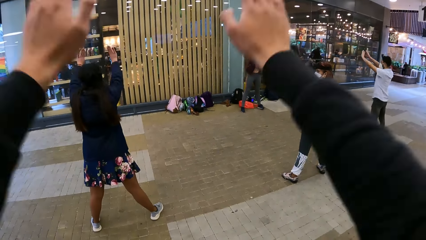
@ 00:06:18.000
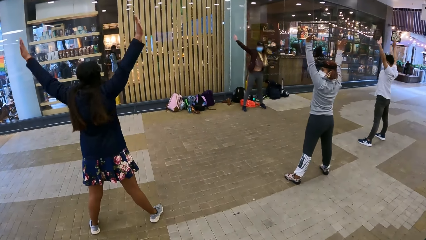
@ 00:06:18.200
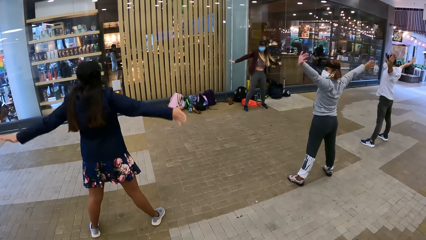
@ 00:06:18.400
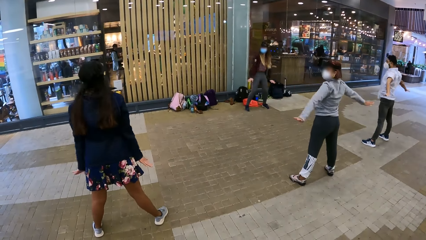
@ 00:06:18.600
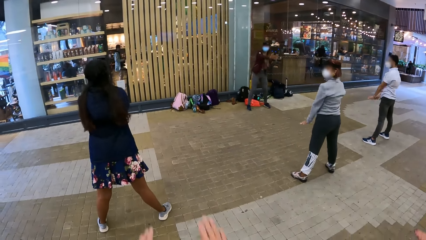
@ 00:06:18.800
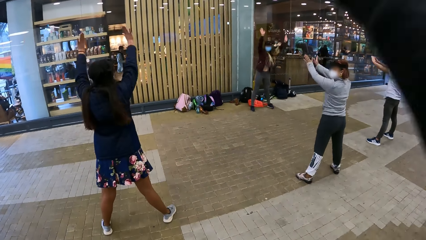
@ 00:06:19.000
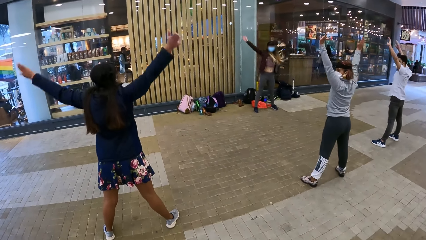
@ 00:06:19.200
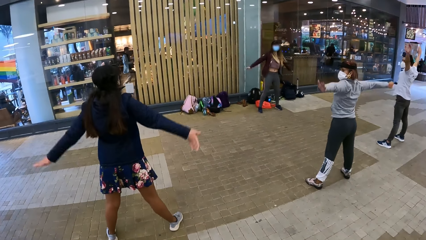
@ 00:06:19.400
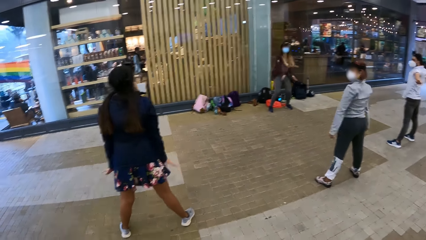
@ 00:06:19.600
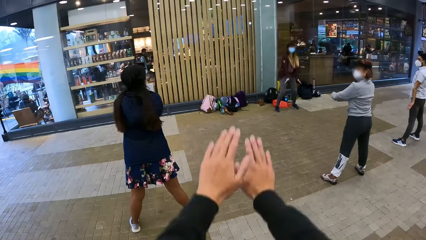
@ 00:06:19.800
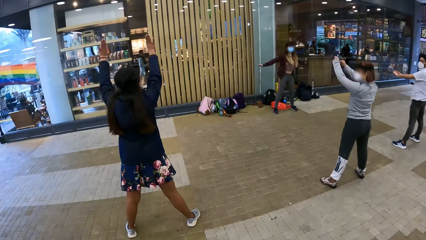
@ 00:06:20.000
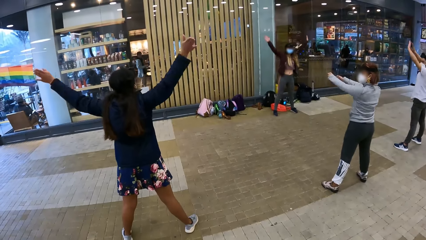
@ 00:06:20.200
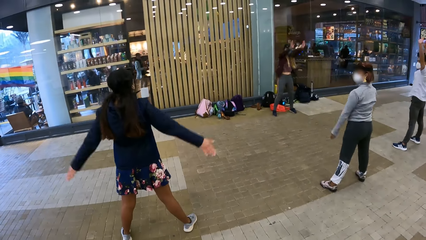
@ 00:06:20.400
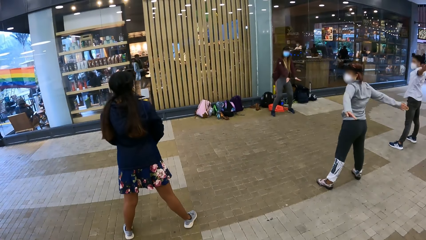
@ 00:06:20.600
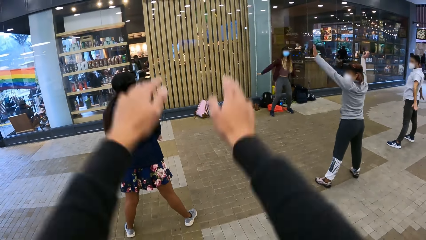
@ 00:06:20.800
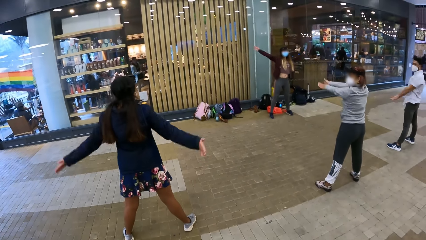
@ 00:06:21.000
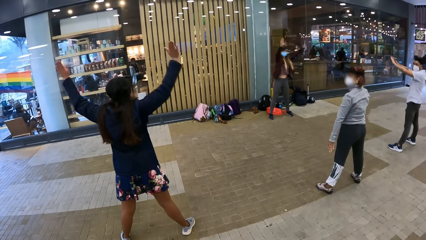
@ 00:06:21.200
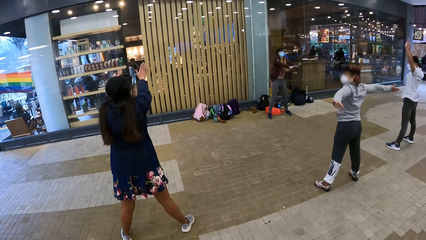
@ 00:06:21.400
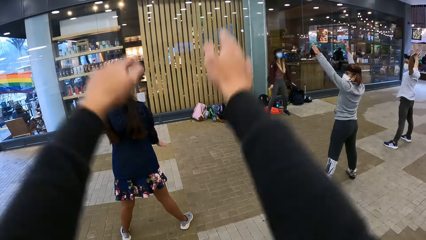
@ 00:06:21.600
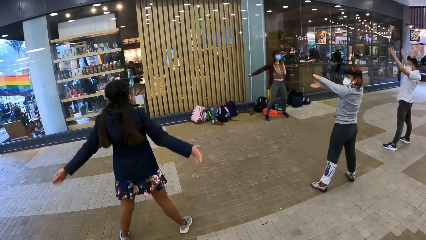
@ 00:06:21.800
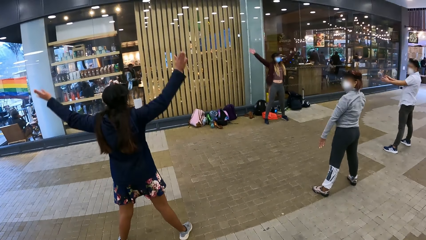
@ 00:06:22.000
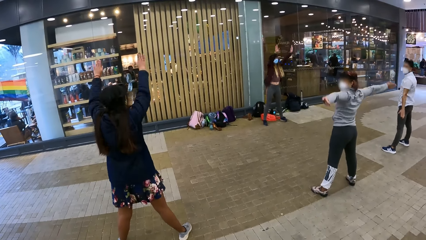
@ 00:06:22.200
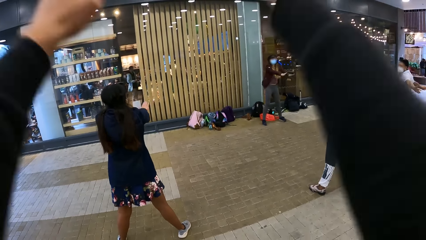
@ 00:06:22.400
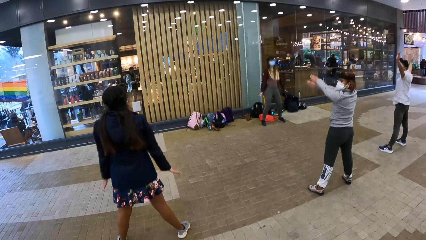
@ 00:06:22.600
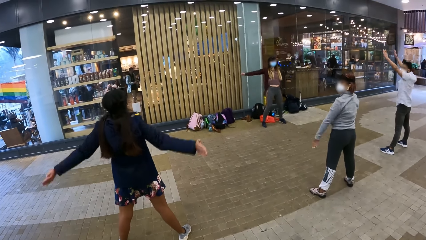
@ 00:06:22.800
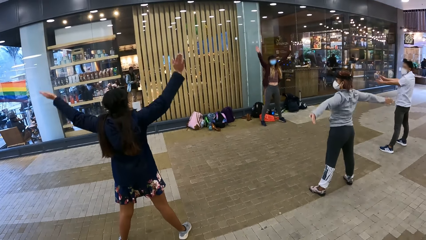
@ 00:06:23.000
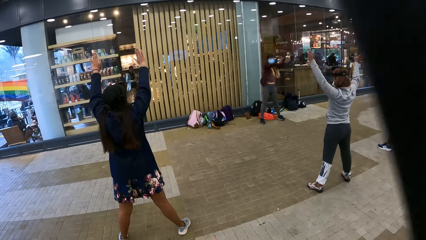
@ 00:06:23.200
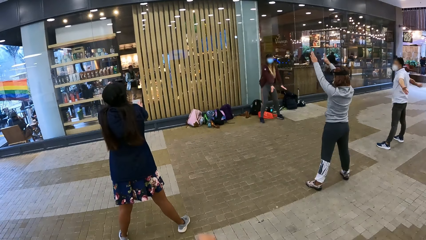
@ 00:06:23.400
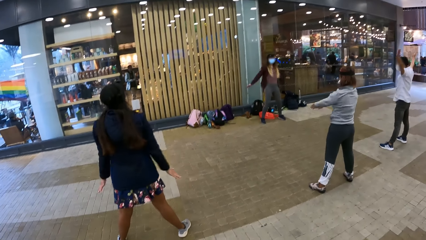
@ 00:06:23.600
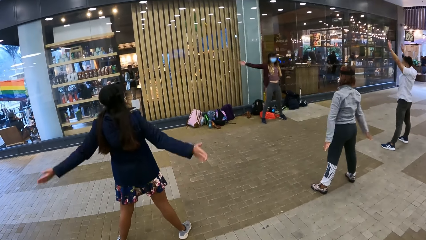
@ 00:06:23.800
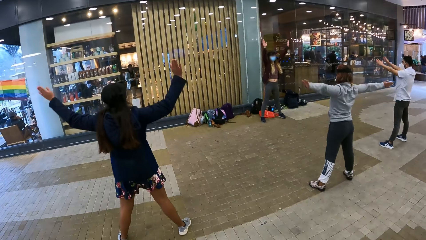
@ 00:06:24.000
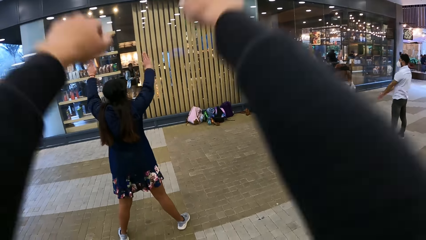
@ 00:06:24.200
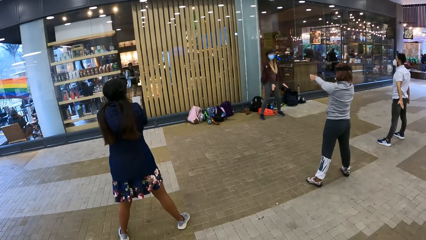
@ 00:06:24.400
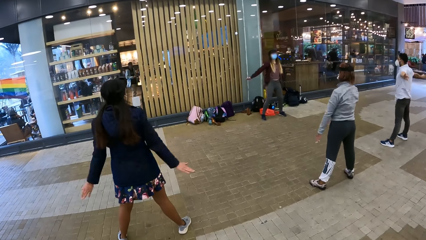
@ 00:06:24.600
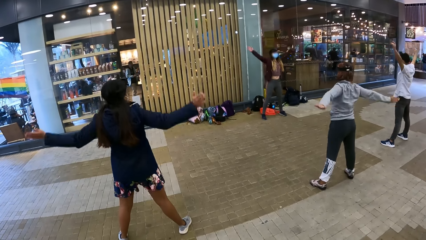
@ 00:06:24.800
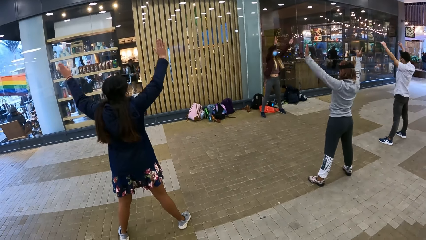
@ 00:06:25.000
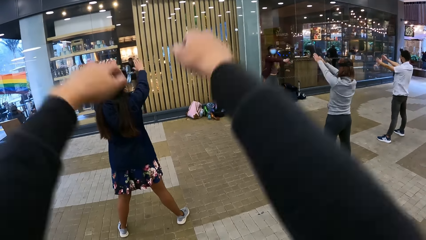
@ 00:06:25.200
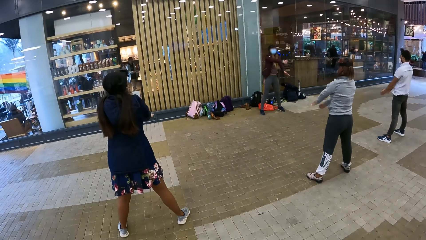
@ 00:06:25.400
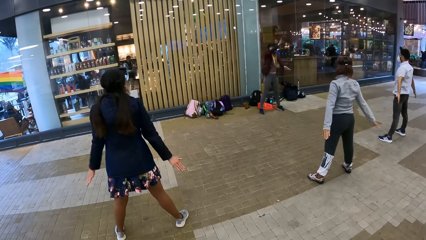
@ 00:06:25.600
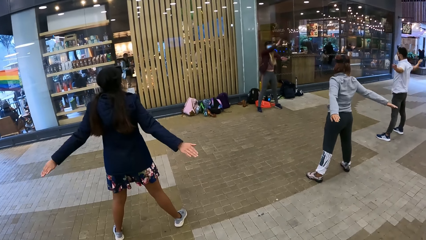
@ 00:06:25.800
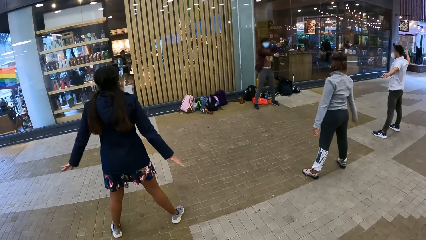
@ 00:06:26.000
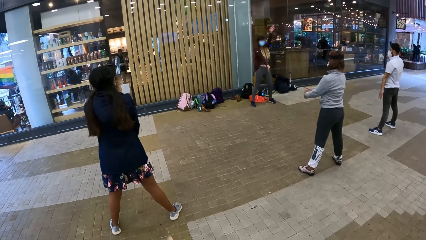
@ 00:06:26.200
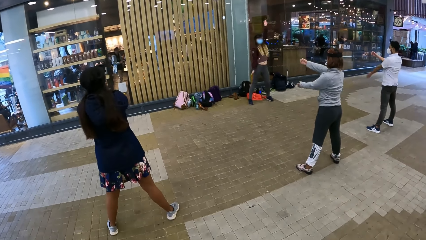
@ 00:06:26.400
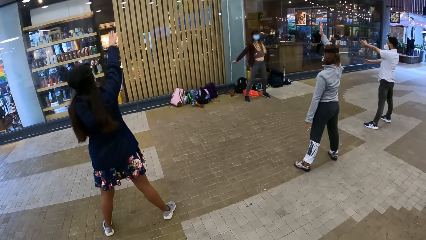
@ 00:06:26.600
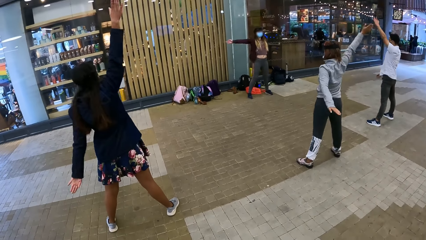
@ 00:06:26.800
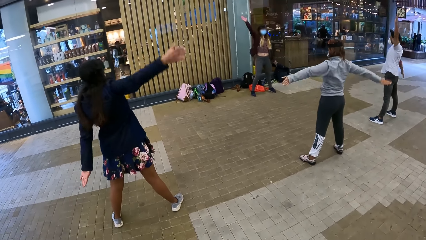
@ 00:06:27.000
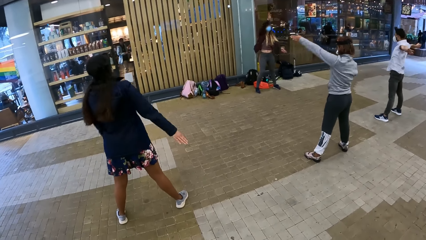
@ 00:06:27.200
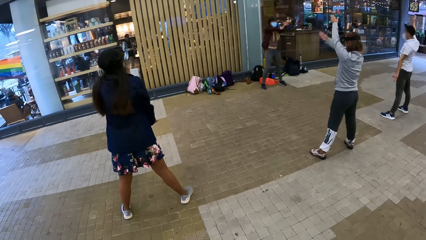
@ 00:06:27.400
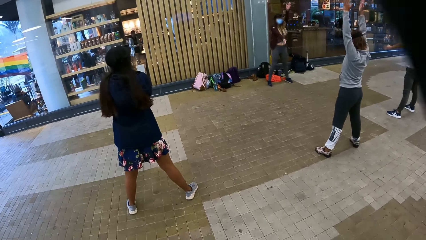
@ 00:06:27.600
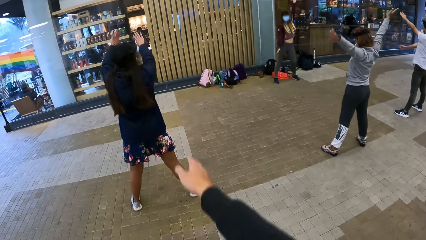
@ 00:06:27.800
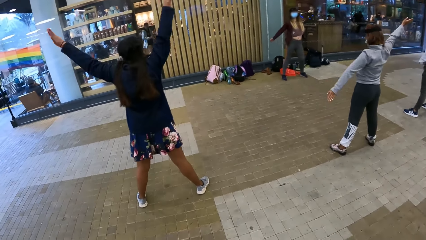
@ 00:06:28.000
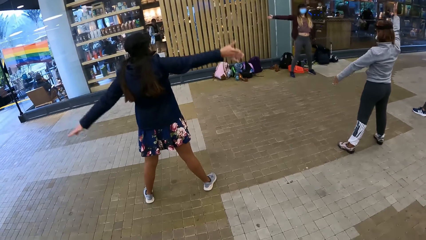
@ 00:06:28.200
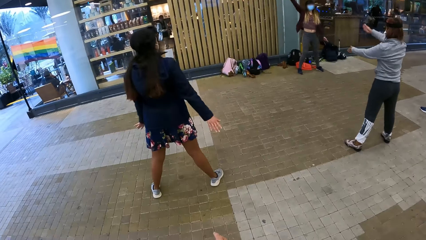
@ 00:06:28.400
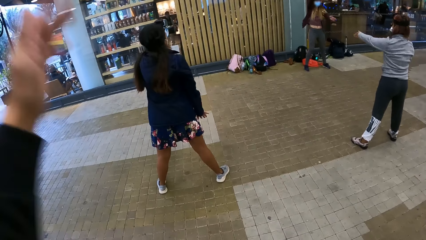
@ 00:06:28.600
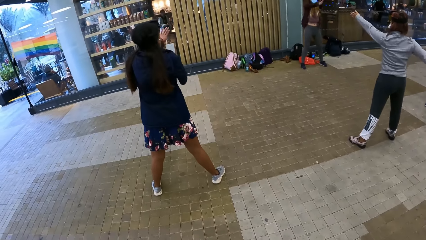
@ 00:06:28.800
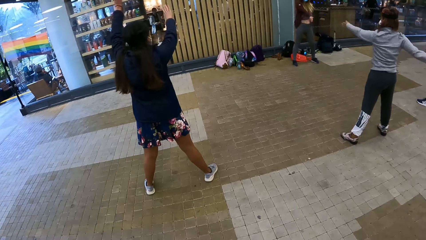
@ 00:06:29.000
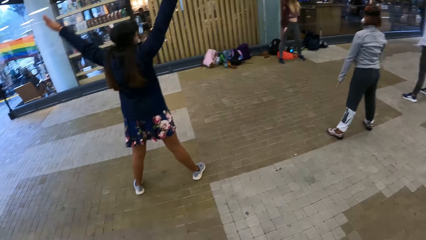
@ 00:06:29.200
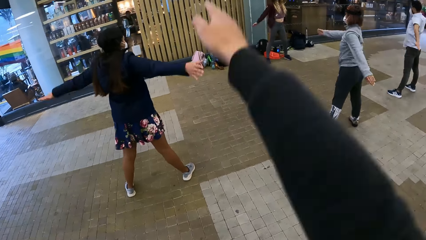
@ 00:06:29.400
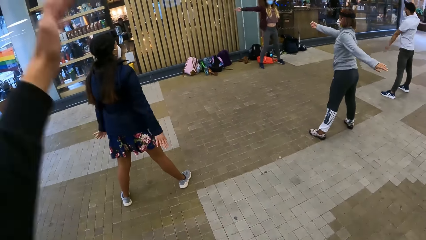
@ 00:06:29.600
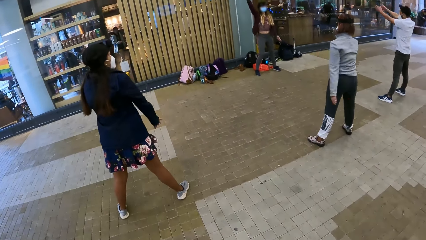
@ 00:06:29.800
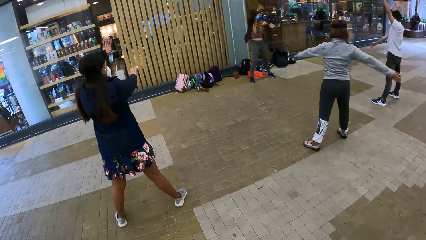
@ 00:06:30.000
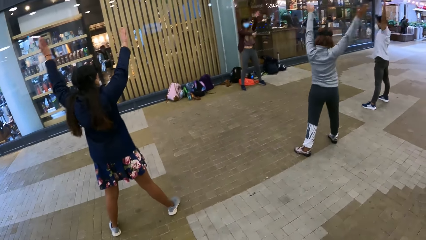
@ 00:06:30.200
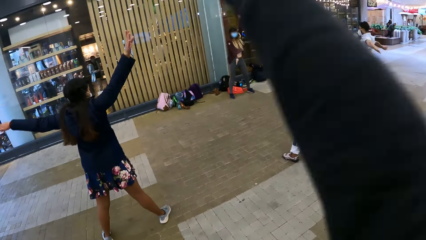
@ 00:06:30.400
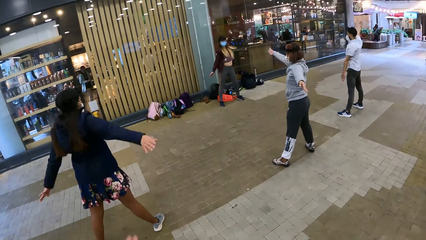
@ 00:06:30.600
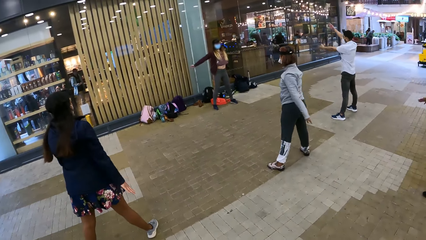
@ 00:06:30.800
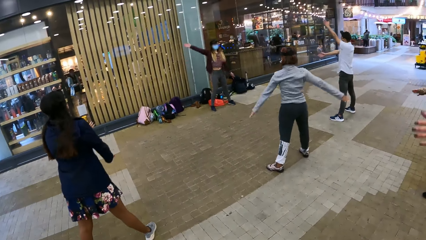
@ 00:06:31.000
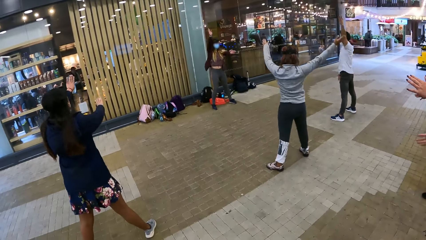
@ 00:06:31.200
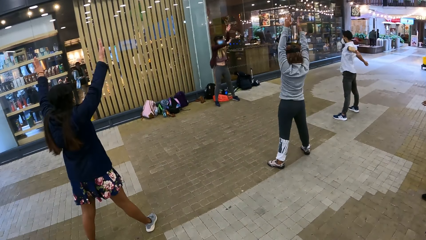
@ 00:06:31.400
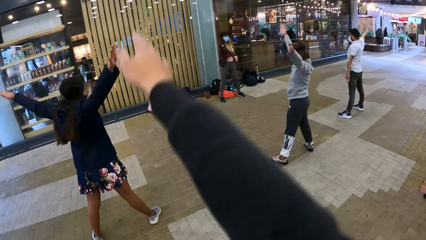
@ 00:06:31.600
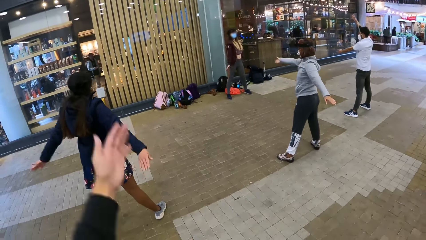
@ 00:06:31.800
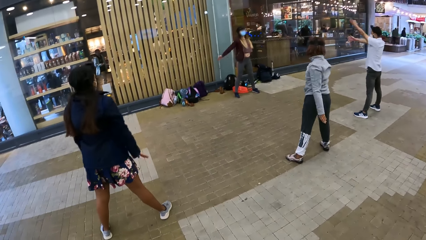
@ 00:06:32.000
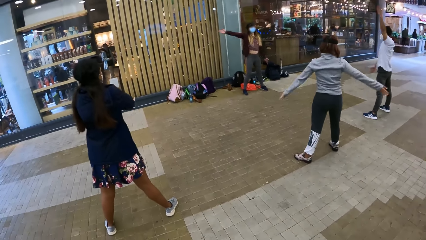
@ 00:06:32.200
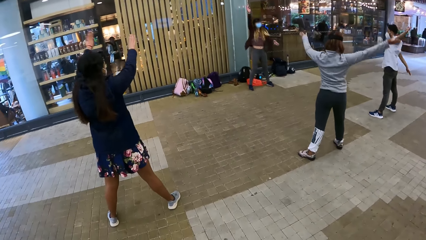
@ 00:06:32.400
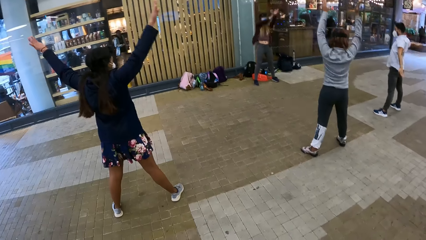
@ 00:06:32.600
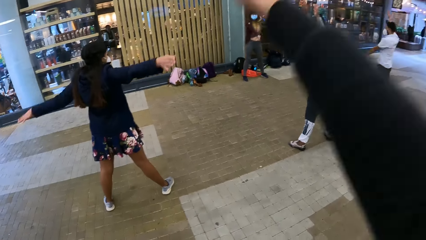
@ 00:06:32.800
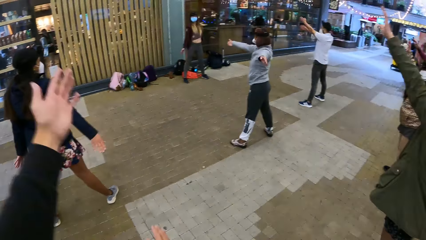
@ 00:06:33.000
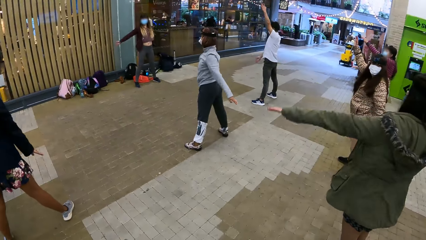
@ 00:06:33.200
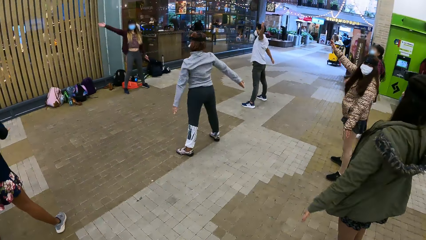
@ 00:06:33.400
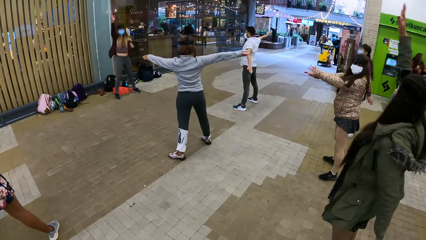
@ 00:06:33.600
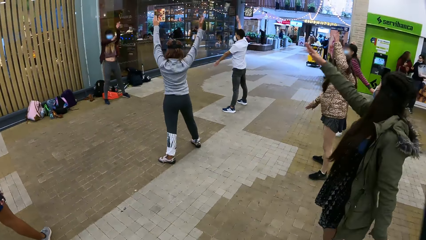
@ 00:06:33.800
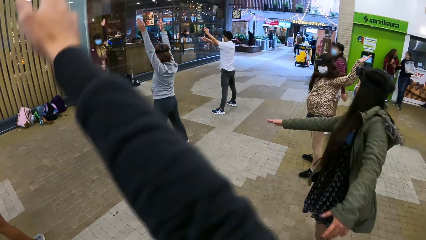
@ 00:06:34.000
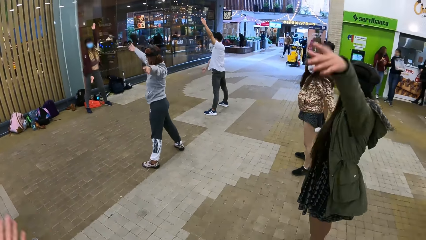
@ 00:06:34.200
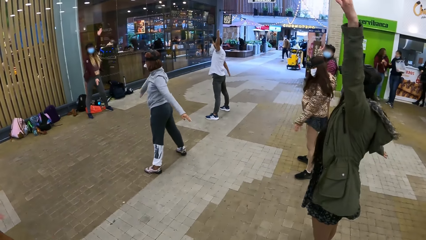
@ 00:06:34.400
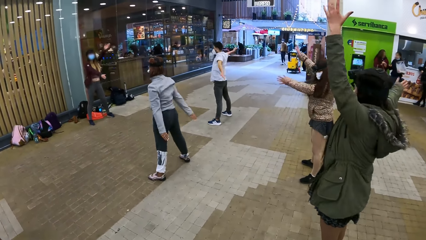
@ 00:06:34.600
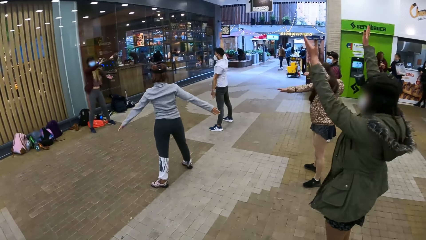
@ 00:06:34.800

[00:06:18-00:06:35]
The camera wearer looks in front. They stretch both hands.
